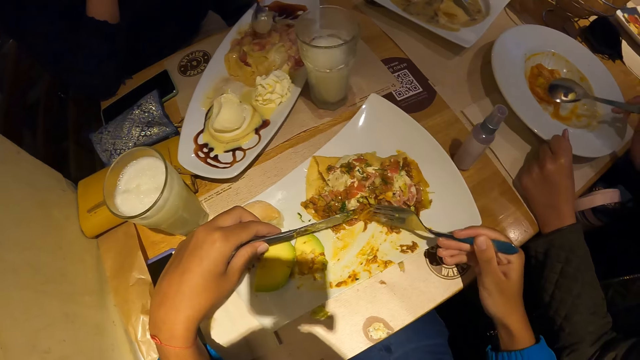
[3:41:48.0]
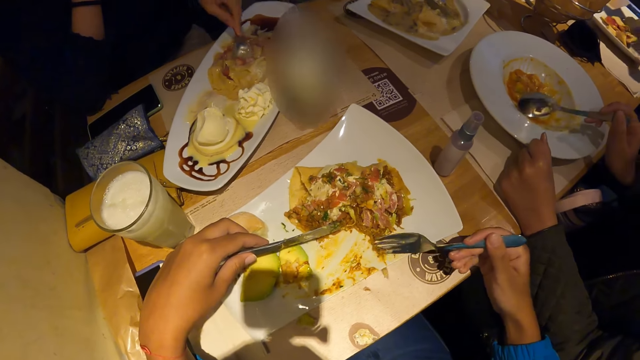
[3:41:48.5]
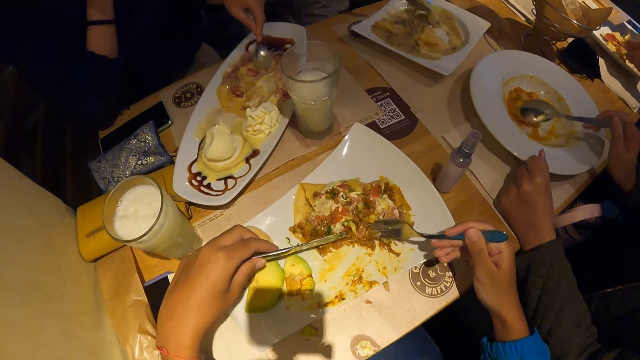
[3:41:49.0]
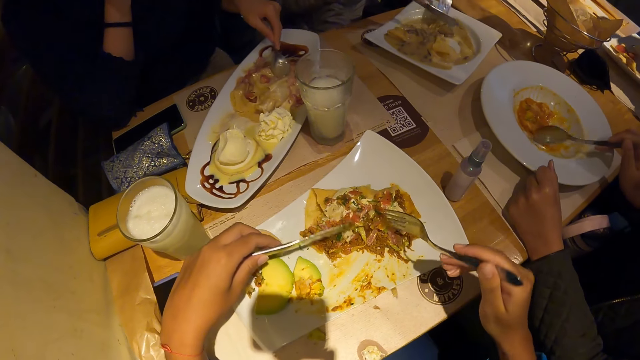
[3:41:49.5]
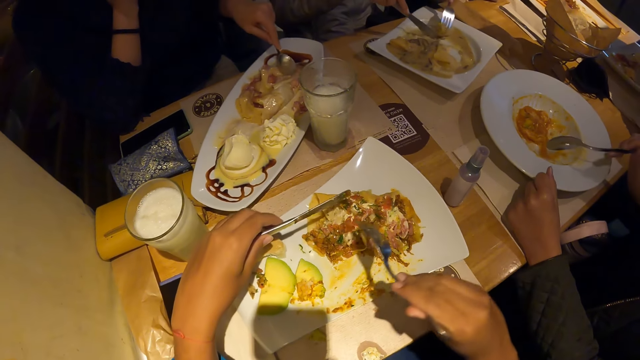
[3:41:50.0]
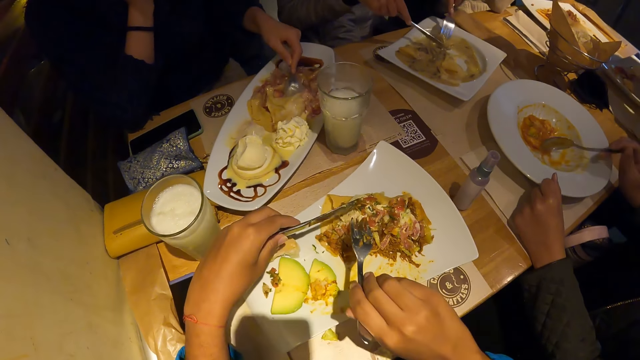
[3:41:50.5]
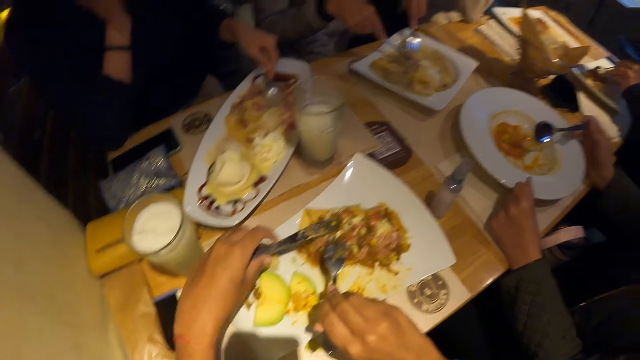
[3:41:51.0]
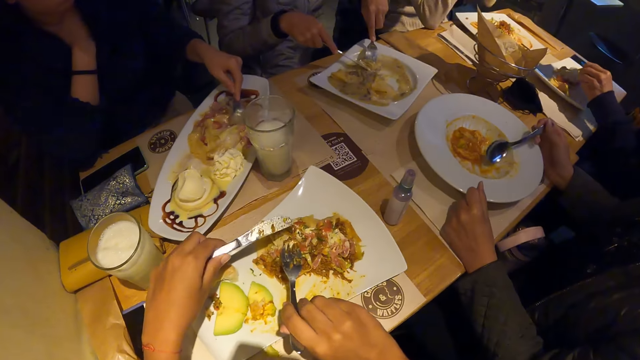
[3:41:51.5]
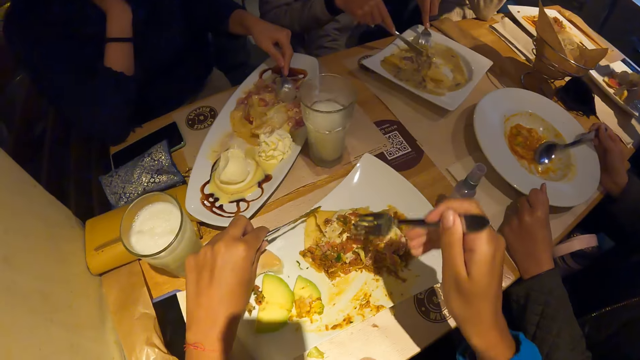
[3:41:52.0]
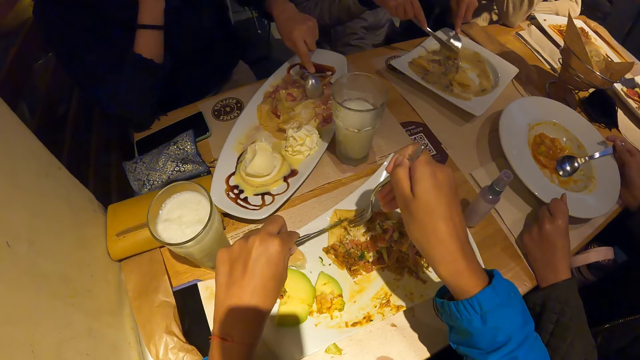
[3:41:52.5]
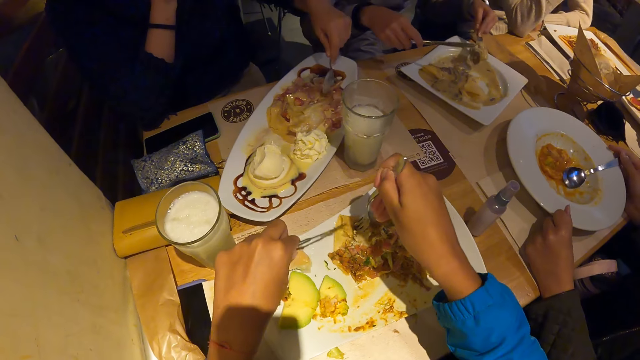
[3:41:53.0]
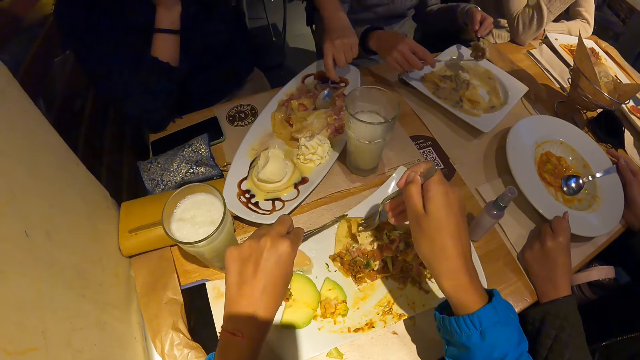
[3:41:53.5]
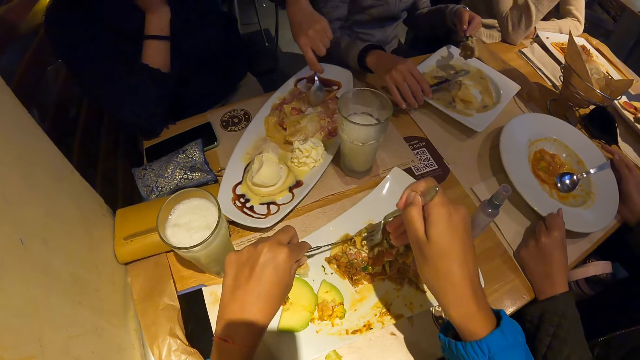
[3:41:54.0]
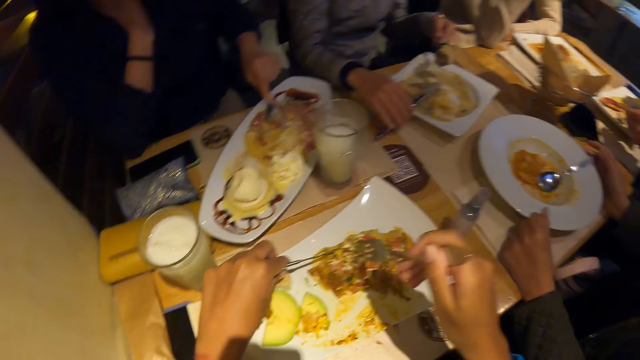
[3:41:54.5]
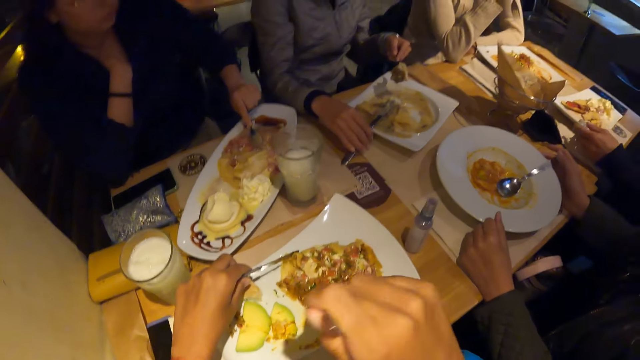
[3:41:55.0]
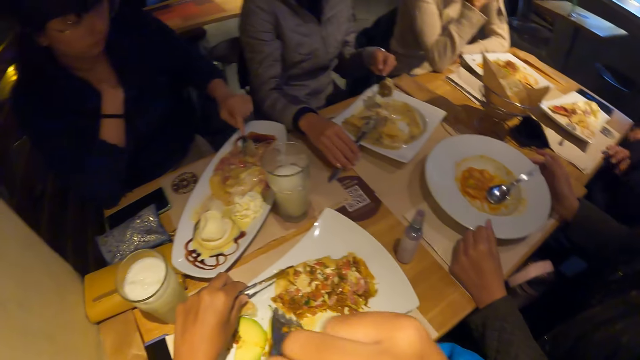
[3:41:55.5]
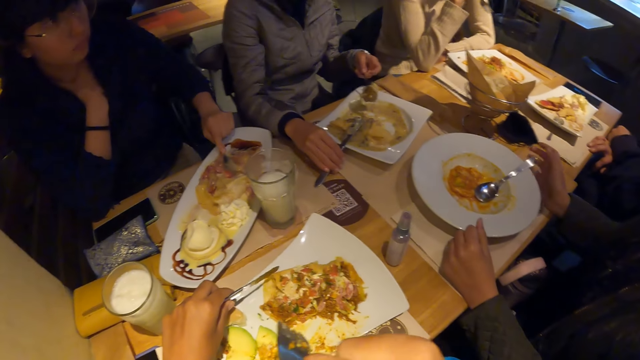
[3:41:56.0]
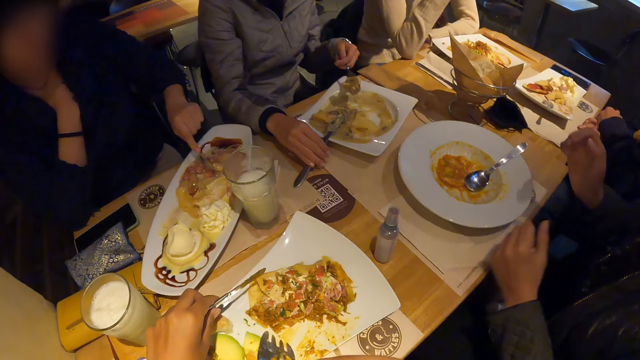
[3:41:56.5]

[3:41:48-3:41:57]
A woman drops the knife by the plate with her right hand.

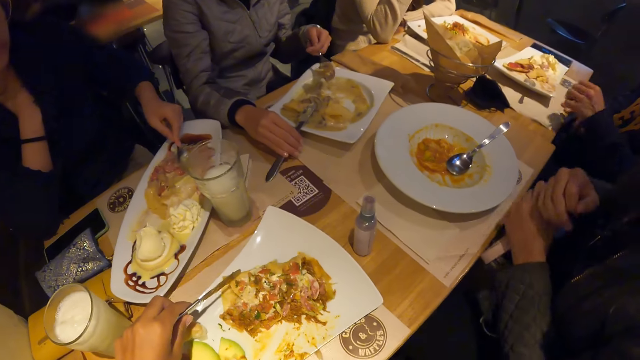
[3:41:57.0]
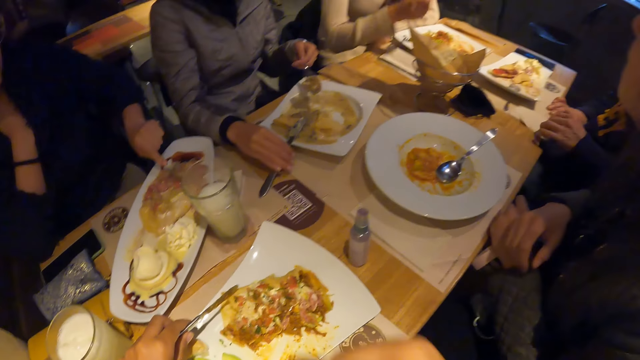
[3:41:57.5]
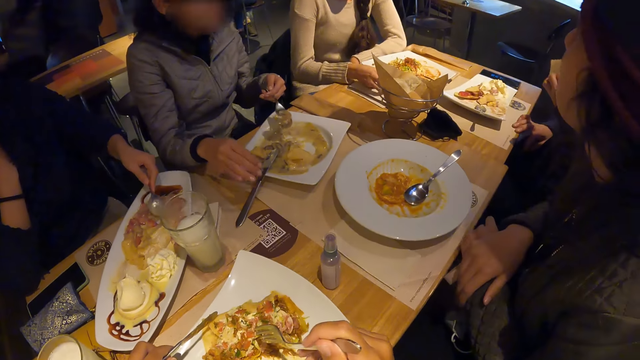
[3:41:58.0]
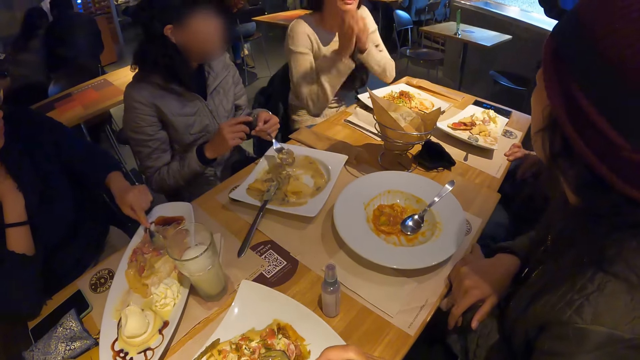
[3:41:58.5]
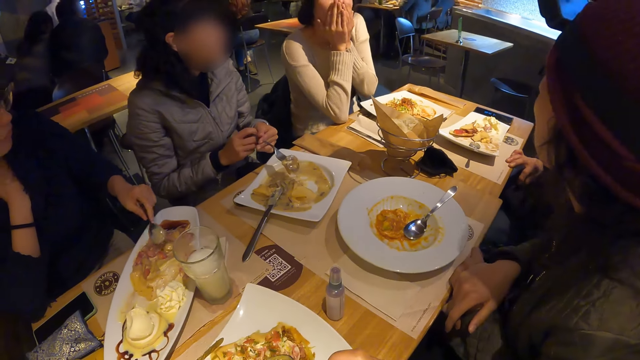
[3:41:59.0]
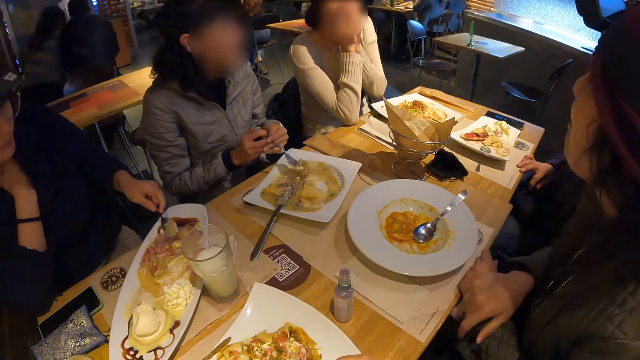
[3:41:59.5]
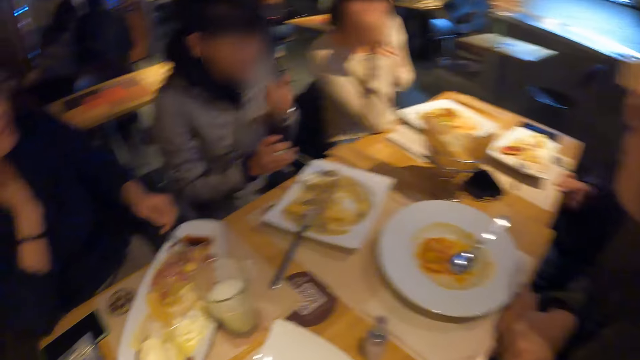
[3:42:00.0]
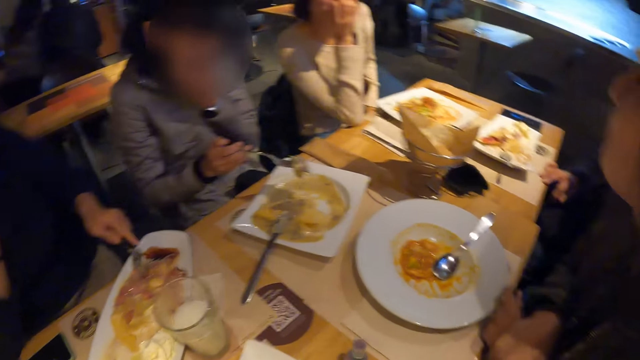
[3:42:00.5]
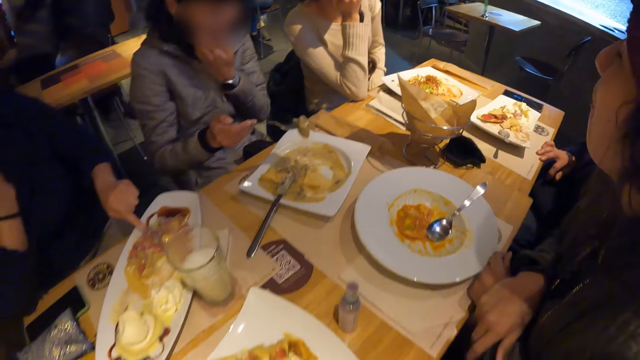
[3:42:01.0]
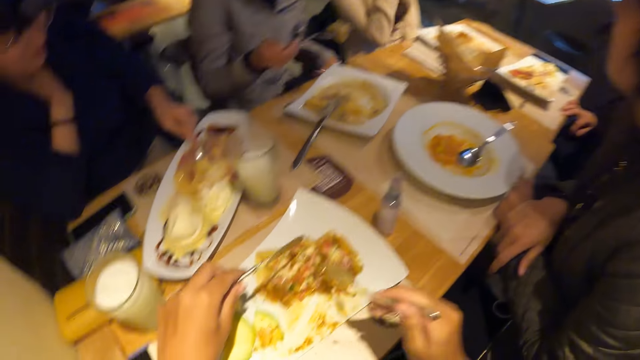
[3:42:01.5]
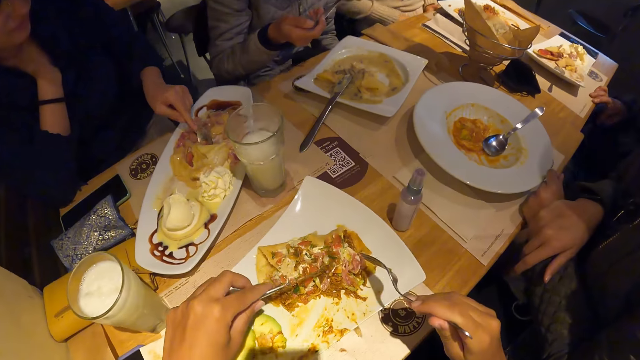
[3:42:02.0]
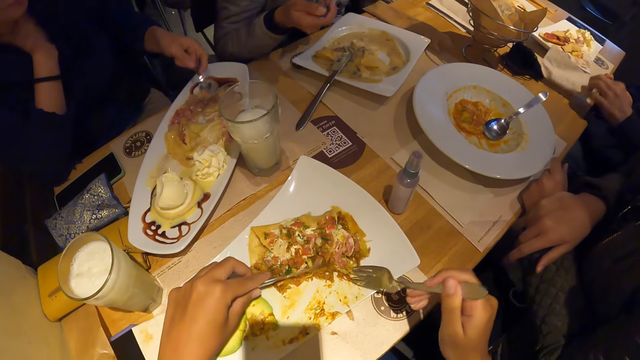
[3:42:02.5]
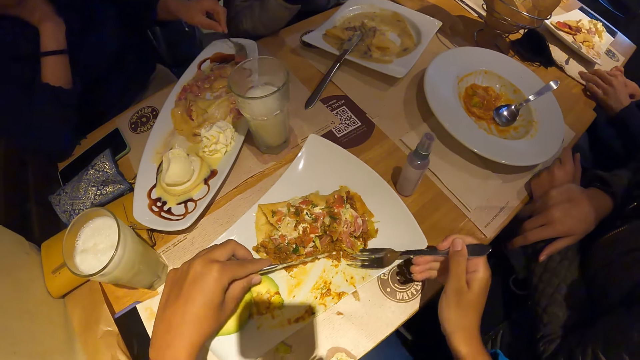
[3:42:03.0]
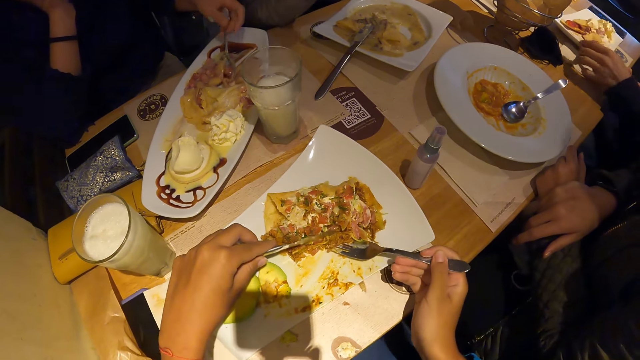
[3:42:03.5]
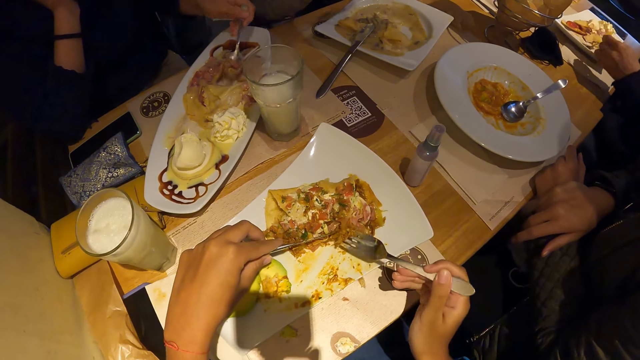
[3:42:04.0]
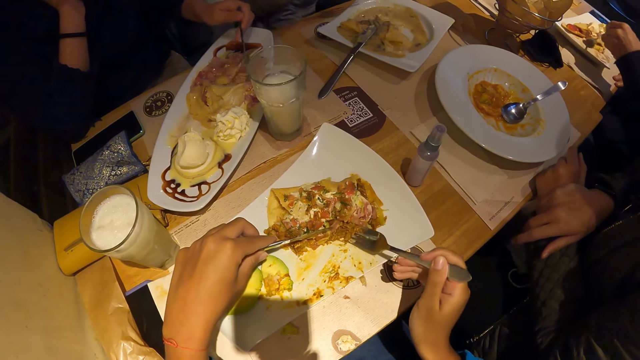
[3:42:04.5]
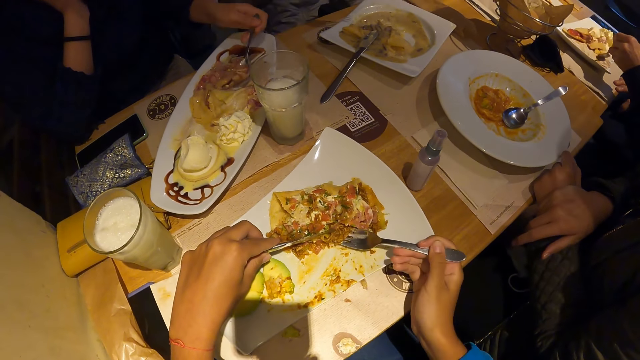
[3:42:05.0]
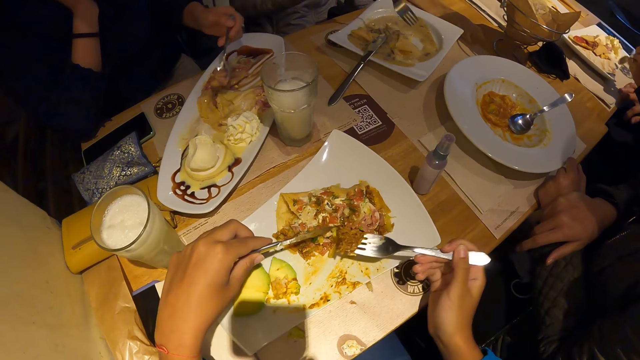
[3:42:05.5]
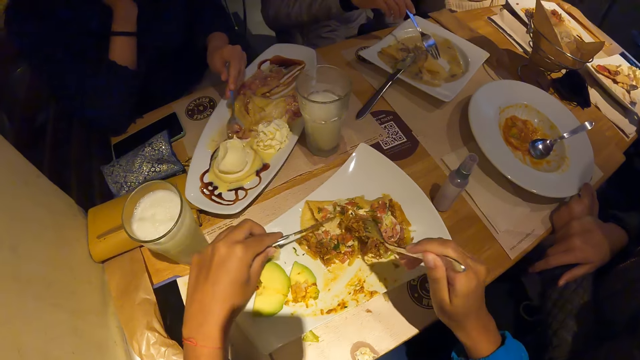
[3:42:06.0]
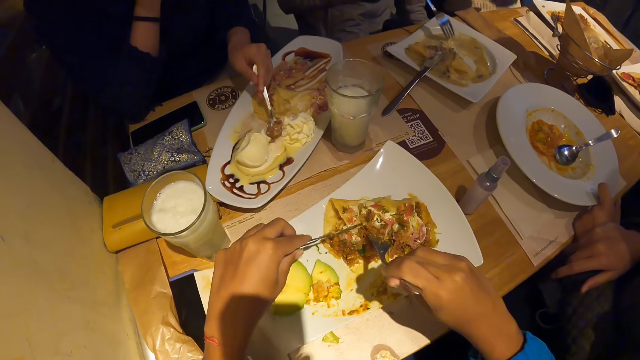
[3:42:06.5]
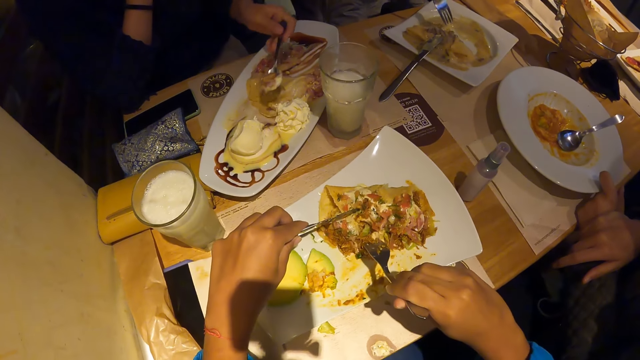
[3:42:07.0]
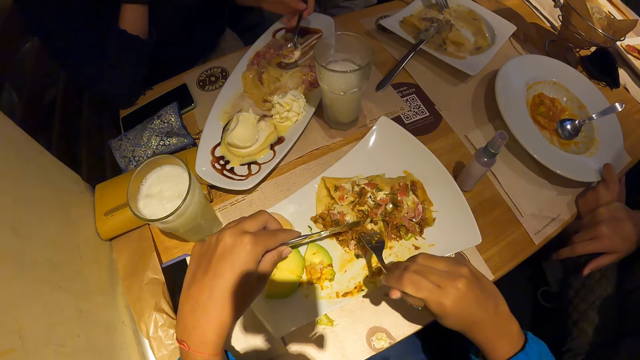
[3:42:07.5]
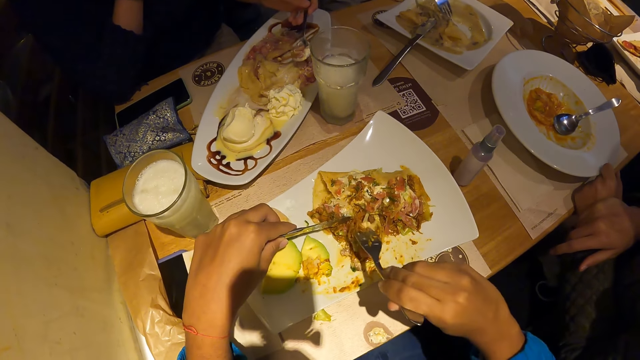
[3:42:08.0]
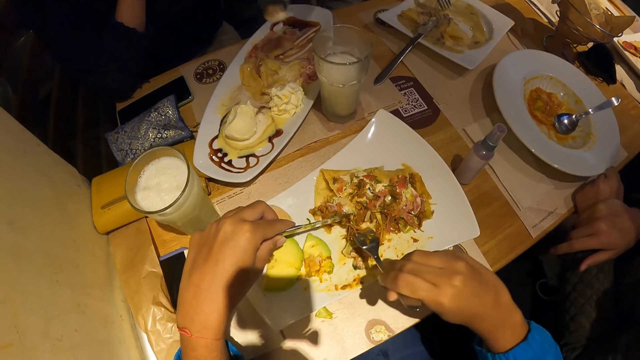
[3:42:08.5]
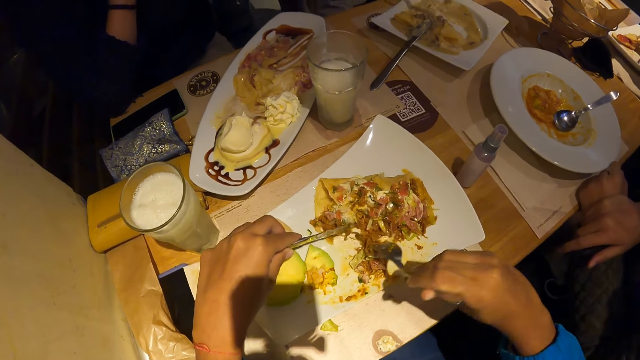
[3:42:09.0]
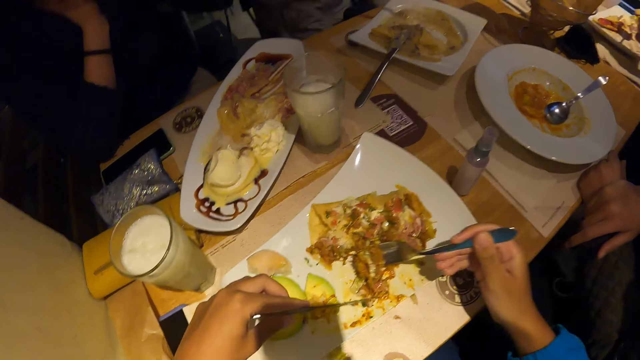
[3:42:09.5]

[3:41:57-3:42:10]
A woman transfers the fork in her left hand to her right hand. The camera wearer looks around. The woman touches her face with her left hand. The woman eats food with the fork in her right hand. The camera wearer scoops waffles from the plate of waffles on the table with cutlery in both hands. The woman scoops chicken soup from the plate of chicken soup with the fork in her right hand.
